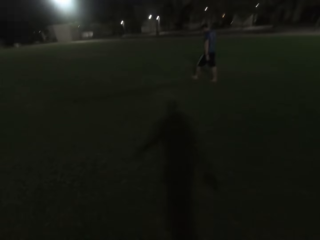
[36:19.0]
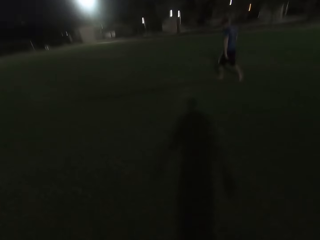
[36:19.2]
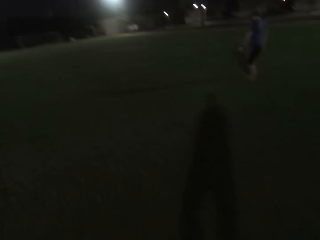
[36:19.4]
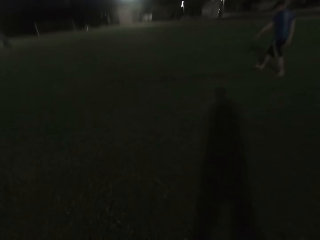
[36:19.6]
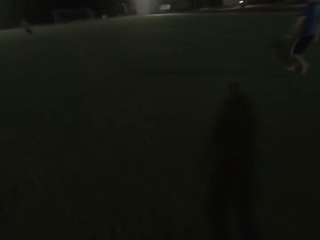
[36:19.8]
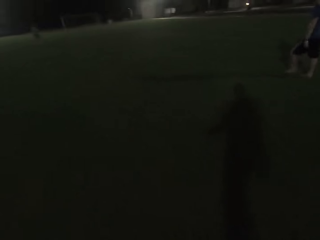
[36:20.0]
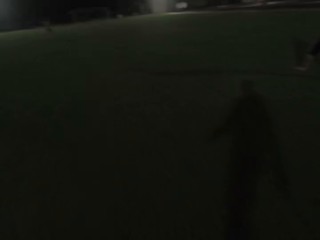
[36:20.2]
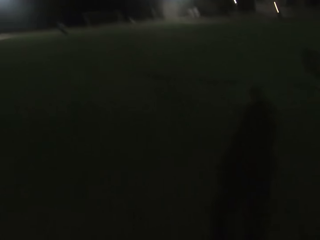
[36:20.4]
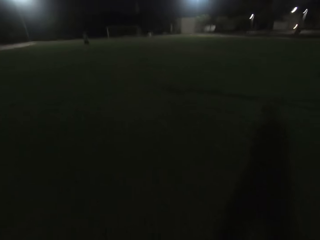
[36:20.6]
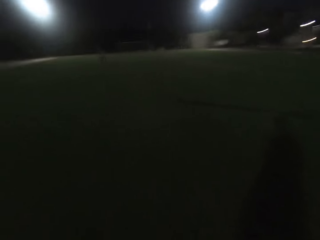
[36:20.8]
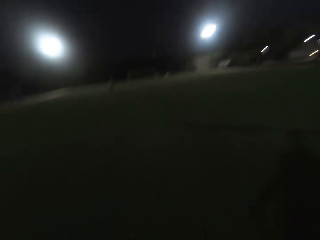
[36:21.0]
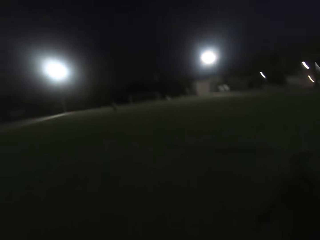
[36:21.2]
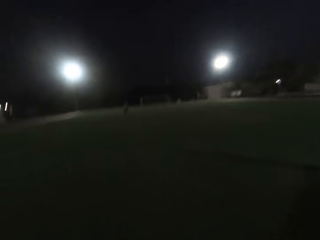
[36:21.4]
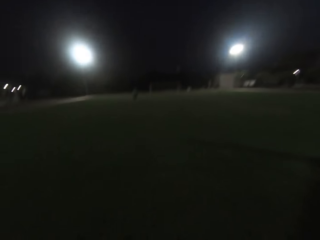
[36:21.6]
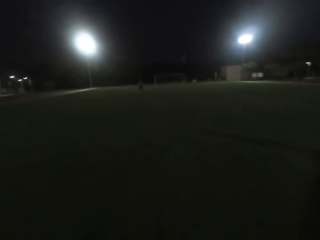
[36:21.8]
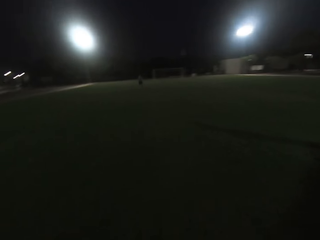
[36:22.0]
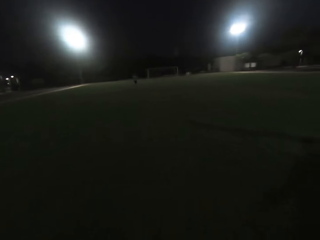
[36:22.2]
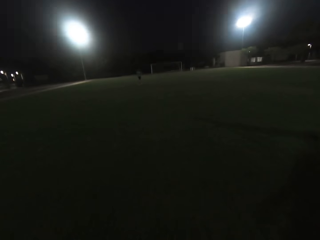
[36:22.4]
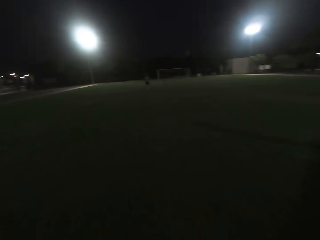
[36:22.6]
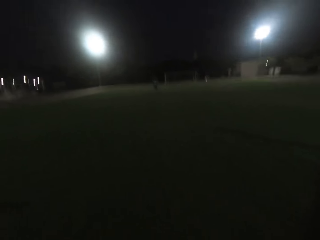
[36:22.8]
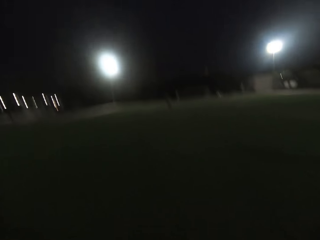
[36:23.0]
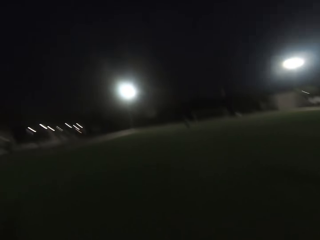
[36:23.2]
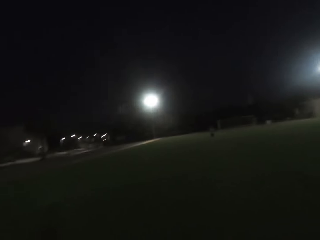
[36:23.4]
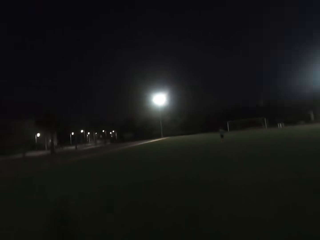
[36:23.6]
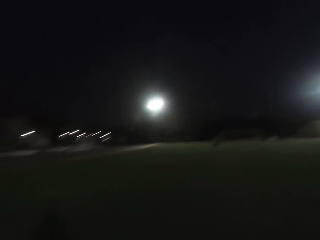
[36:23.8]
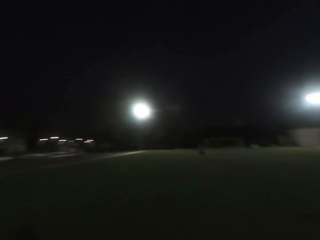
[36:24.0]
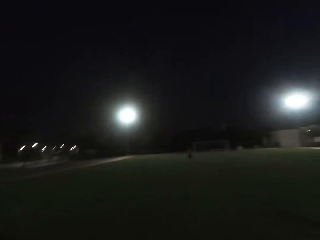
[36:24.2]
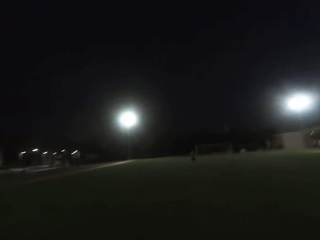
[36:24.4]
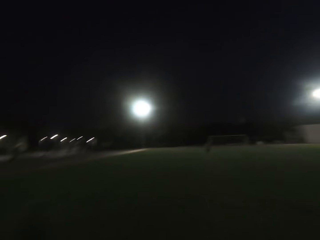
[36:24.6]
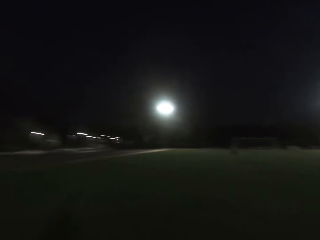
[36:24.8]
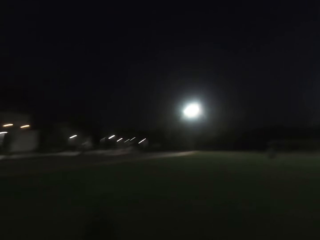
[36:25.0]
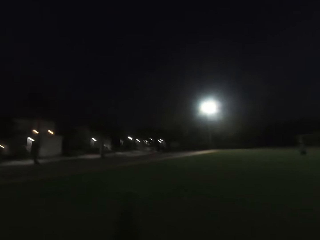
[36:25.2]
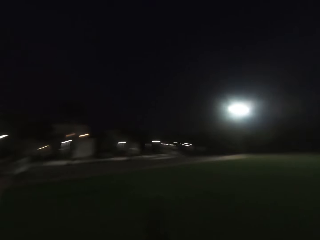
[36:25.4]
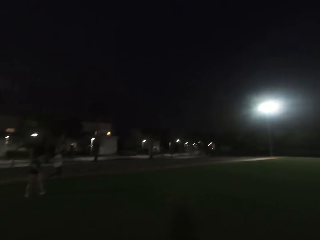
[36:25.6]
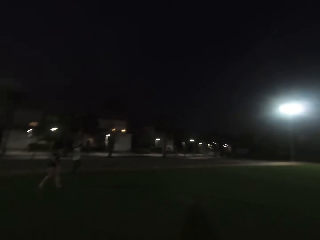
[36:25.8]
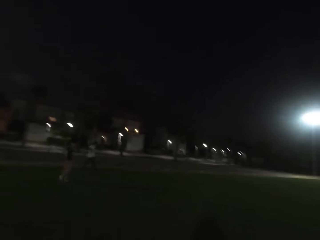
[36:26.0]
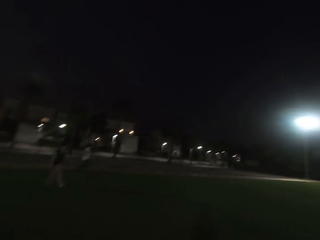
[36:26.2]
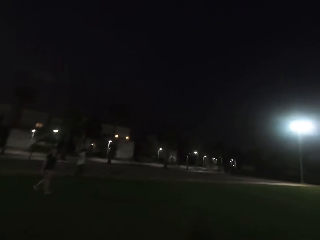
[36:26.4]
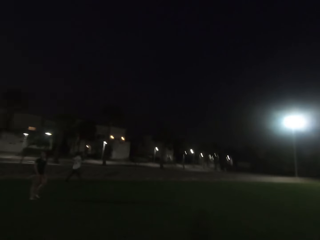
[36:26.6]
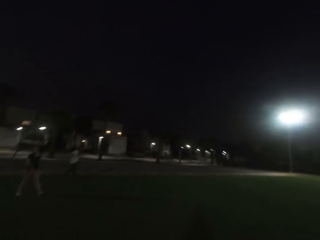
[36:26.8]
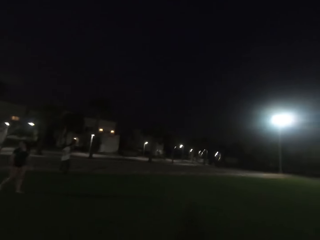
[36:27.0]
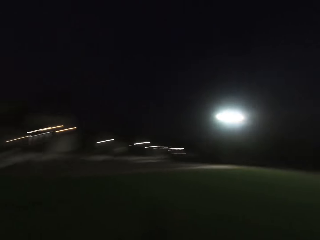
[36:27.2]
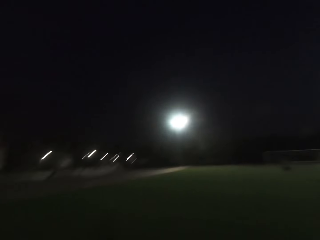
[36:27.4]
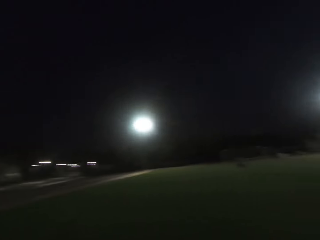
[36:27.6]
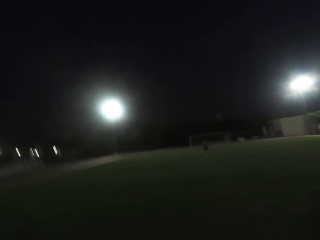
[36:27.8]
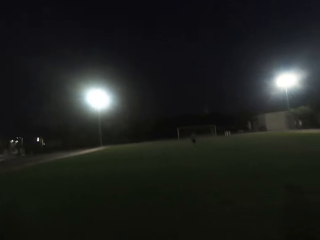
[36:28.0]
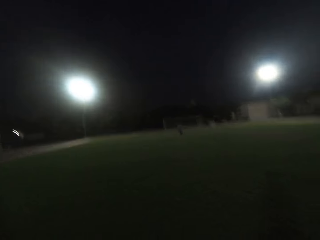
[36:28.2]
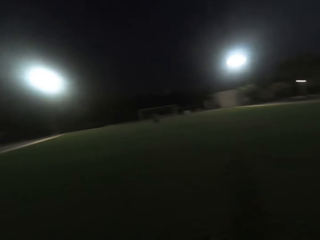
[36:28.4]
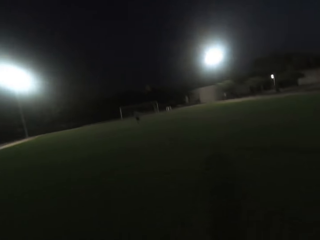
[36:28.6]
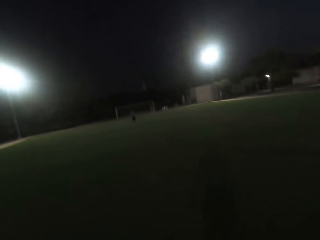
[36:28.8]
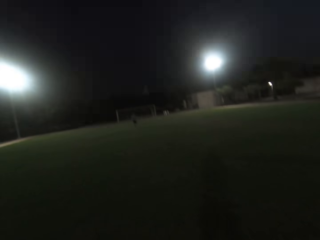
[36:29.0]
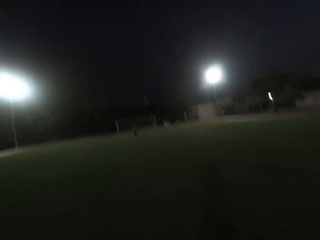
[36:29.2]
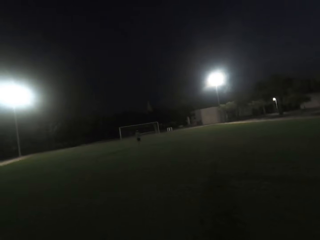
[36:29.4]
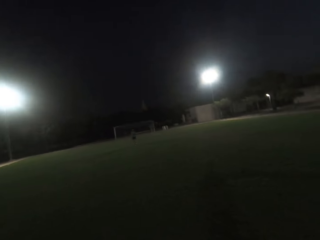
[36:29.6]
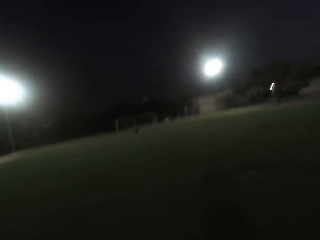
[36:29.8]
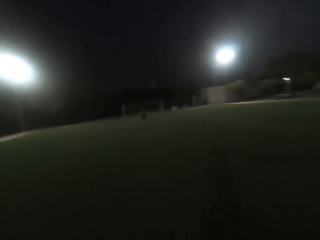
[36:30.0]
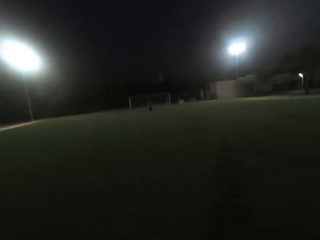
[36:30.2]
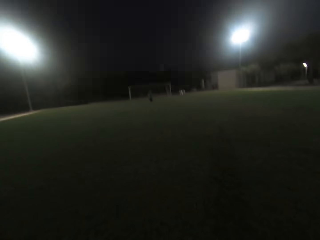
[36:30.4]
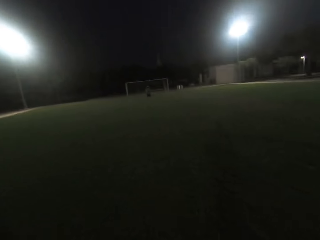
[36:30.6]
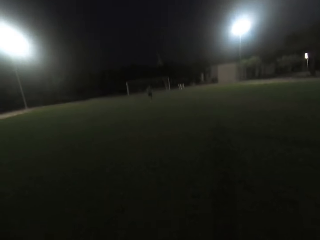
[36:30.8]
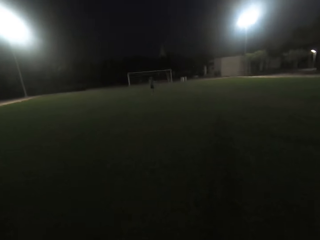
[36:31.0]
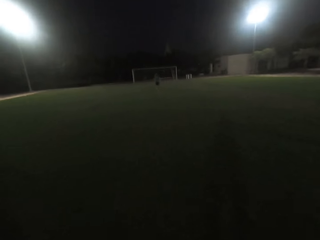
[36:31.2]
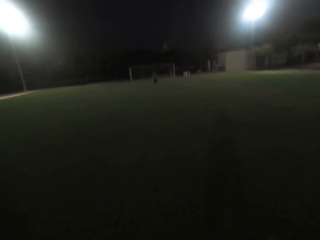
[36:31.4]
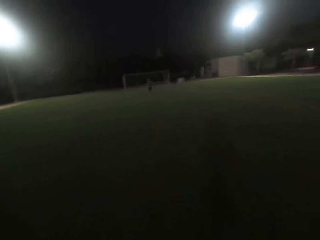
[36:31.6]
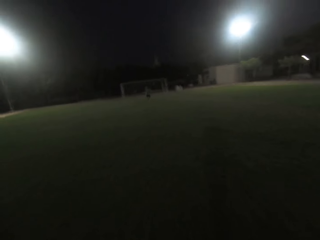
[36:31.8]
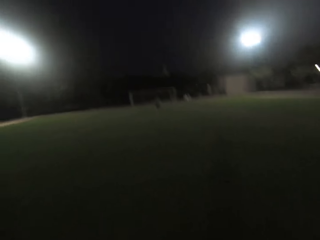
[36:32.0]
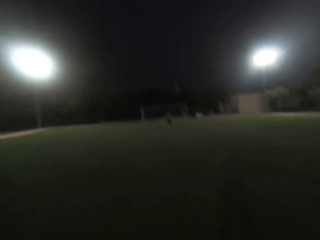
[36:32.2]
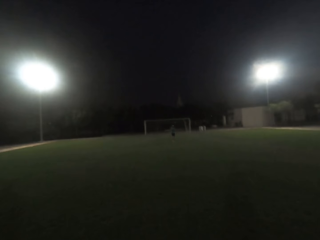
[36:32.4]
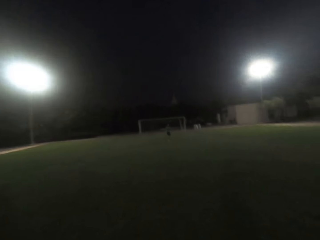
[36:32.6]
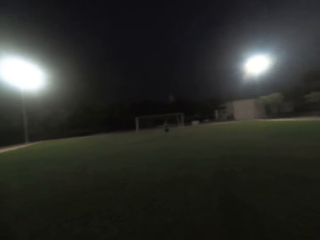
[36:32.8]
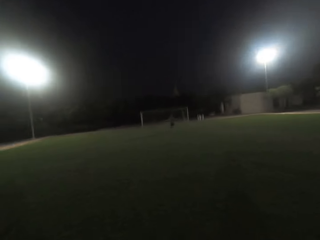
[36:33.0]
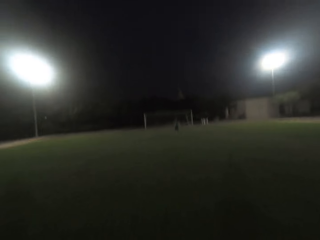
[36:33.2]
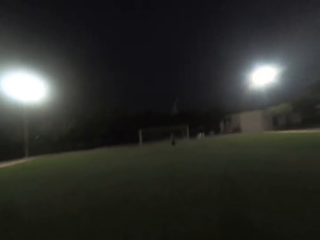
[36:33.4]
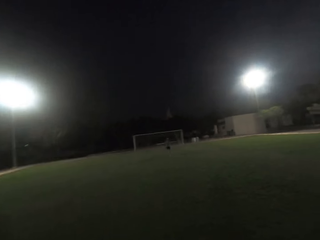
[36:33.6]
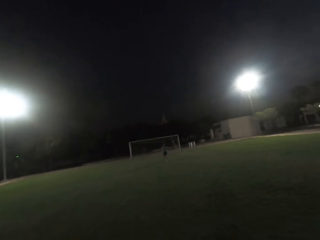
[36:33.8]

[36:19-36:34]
A man walks. Another man walks. A woman walks. Another man walks.

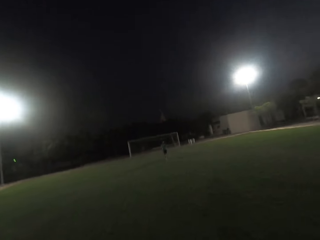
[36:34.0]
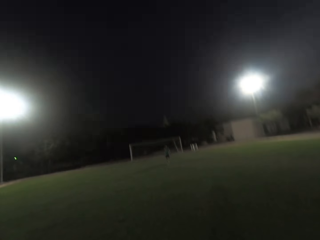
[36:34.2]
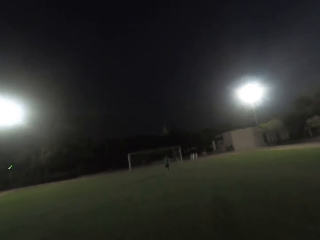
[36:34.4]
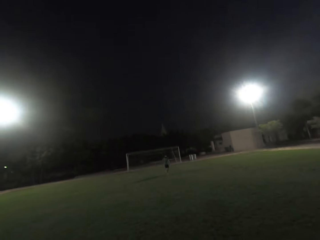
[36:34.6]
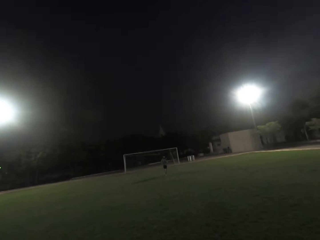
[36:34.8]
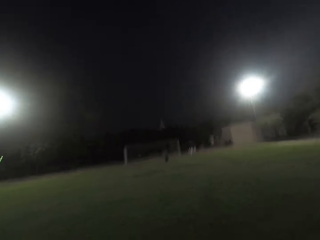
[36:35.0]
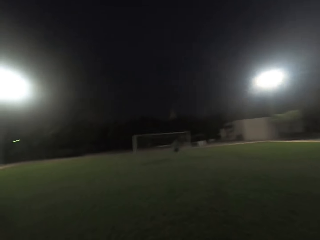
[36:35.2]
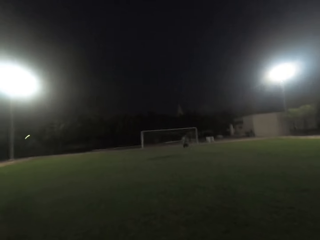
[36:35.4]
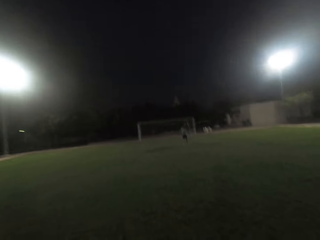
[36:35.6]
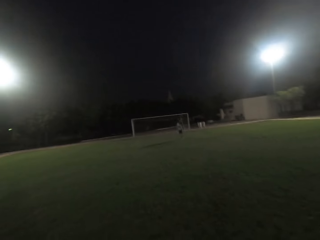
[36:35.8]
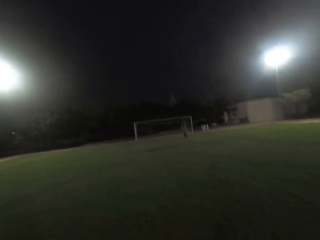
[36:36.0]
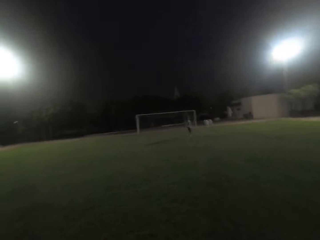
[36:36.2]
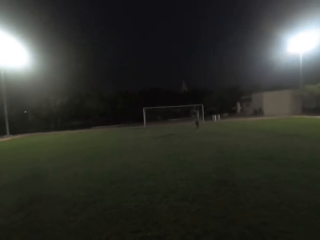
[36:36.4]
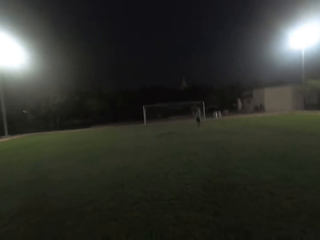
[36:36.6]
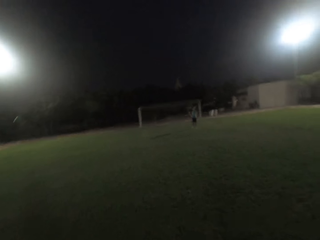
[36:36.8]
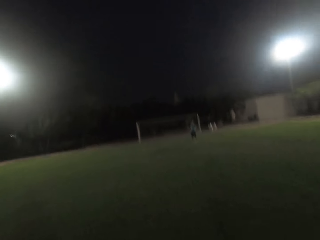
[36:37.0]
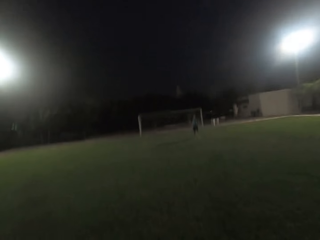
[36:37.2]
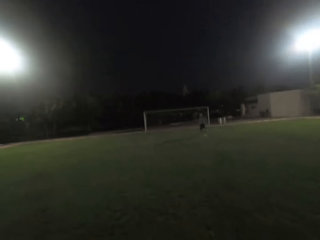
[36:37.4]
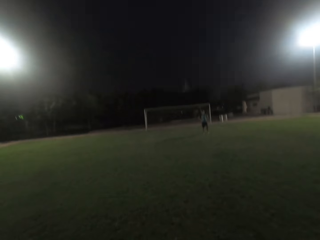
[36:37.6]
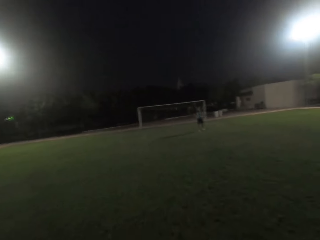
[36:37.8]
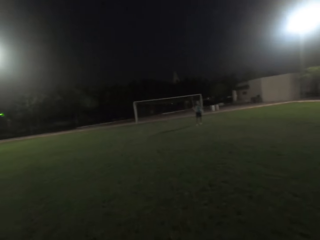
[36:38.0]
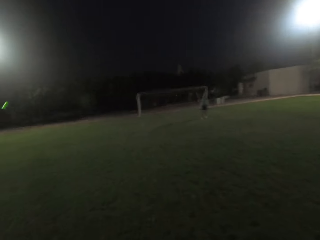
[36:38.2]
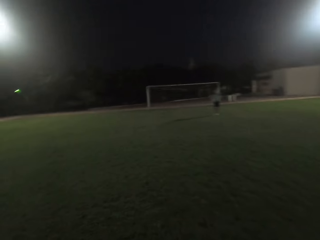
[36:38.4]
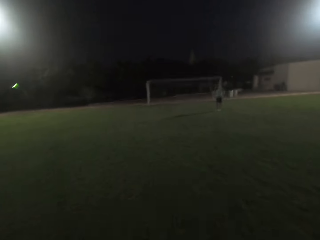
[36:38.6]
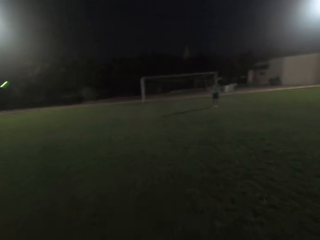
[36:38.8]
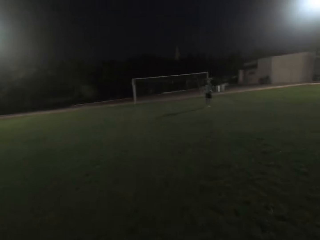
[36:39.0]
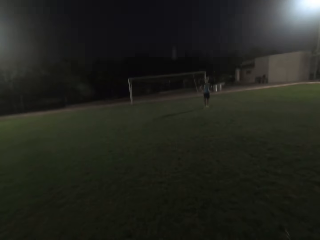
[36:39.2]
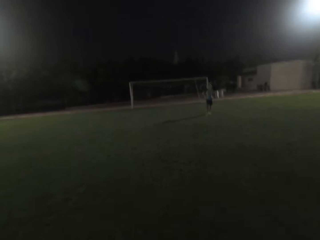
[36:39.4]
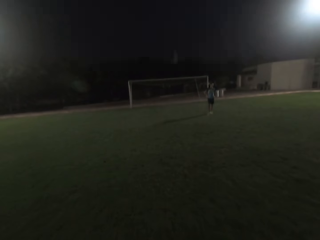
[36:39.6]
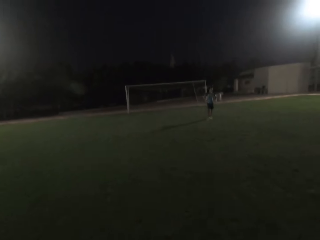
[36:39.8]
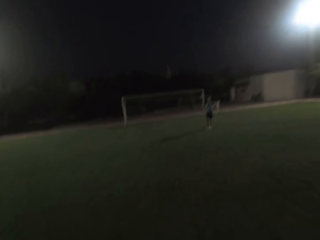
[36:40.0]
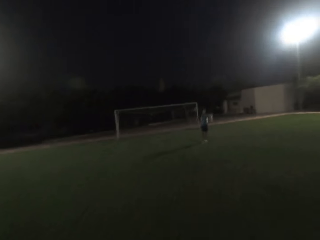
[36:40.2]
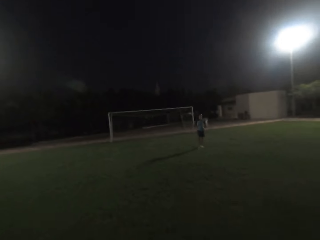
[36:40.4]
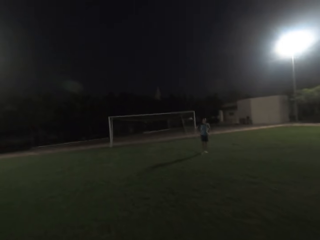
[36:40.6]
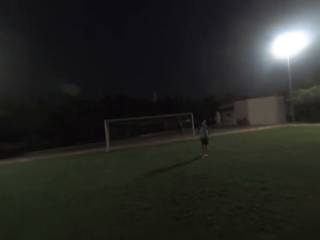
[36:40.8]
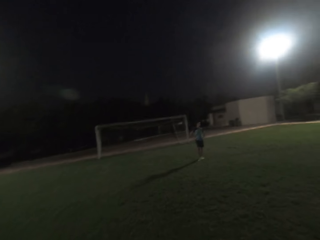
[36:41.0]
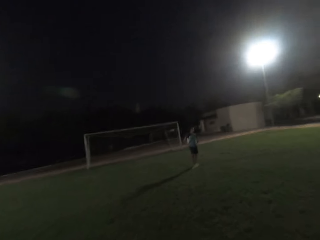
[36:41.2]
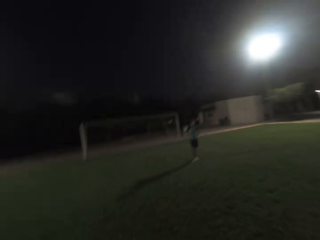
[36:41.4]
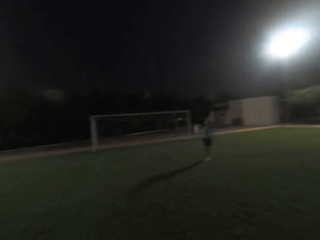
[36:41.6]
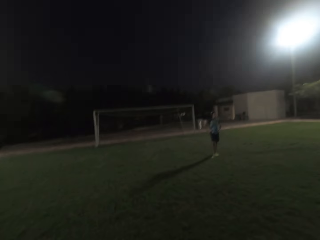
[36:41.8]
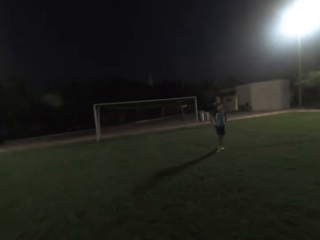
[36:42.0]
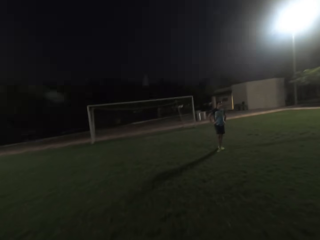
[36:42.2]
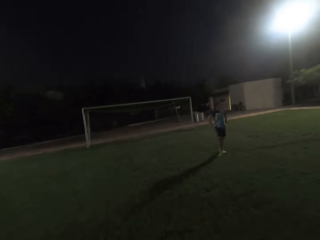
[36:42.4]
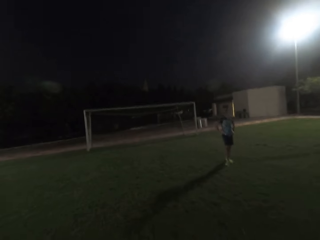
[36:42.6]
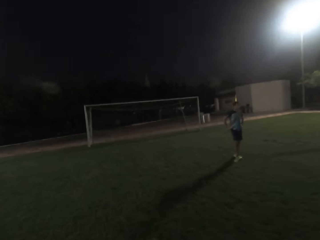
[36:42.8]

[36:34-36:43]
A man stands. The camera wearer walks.
